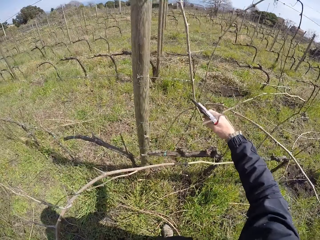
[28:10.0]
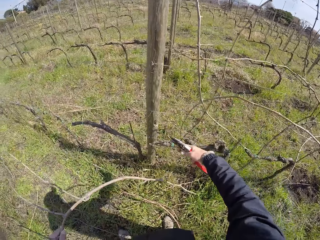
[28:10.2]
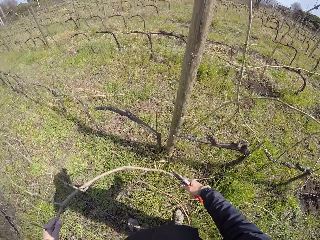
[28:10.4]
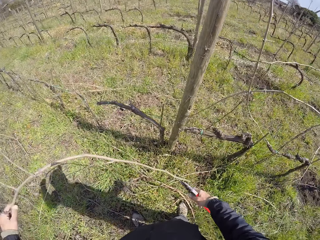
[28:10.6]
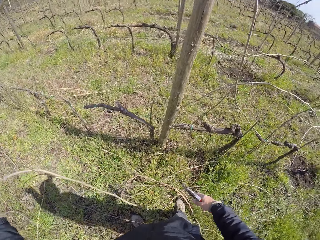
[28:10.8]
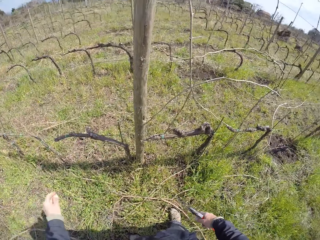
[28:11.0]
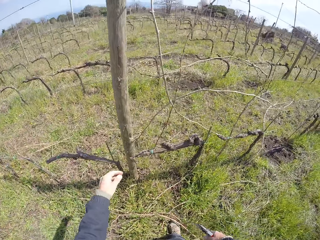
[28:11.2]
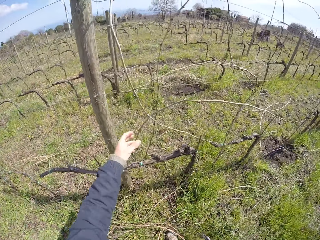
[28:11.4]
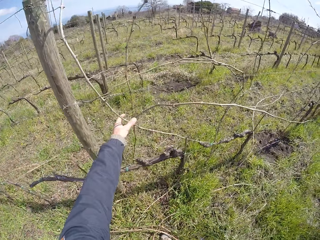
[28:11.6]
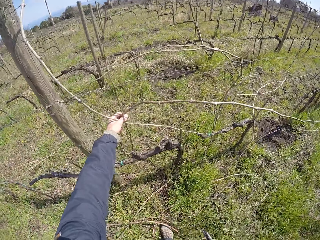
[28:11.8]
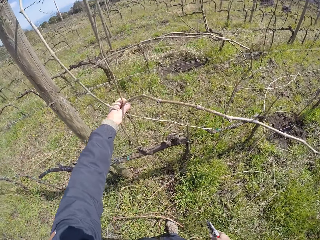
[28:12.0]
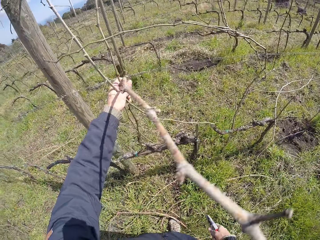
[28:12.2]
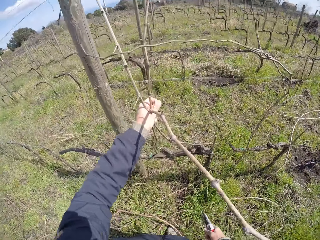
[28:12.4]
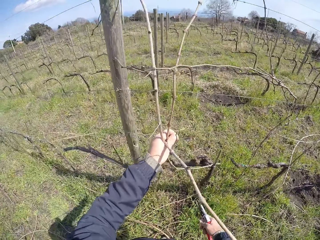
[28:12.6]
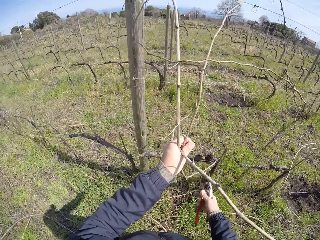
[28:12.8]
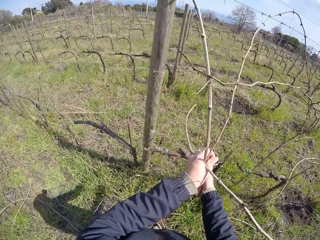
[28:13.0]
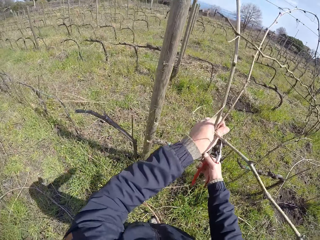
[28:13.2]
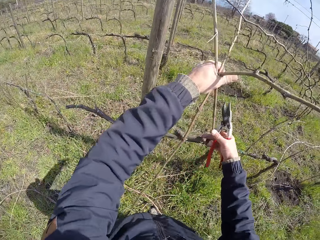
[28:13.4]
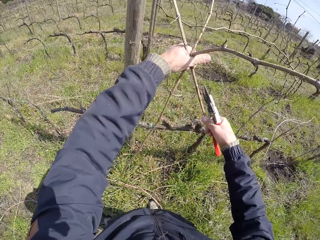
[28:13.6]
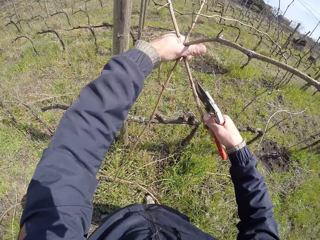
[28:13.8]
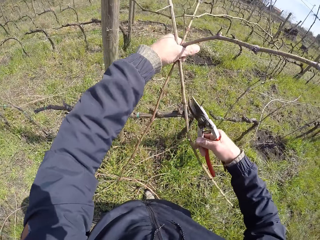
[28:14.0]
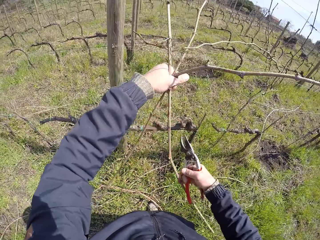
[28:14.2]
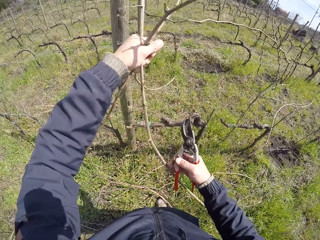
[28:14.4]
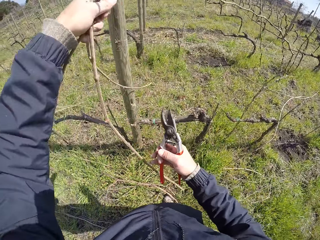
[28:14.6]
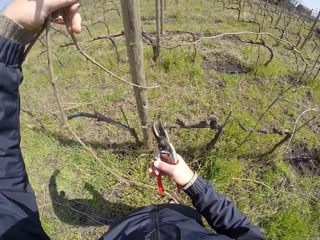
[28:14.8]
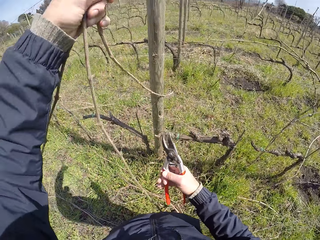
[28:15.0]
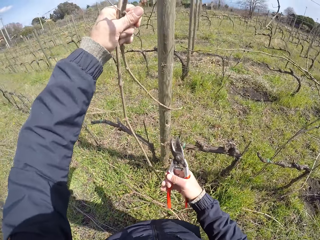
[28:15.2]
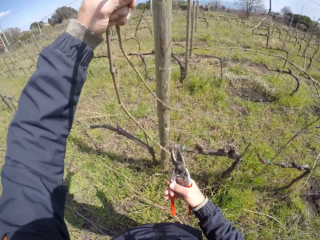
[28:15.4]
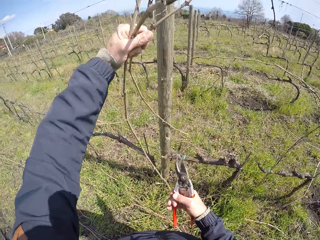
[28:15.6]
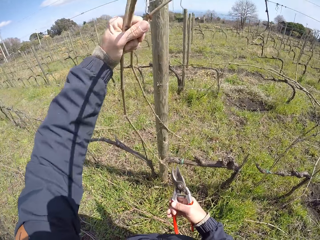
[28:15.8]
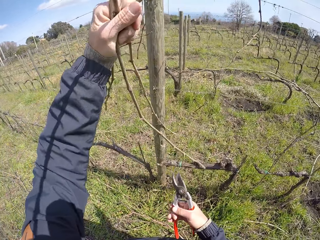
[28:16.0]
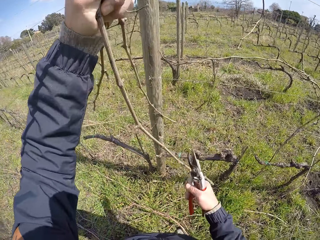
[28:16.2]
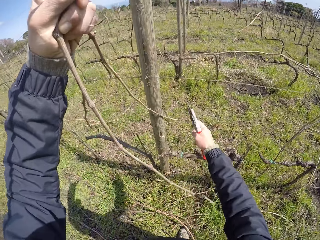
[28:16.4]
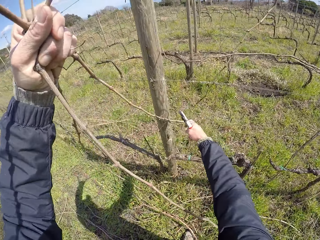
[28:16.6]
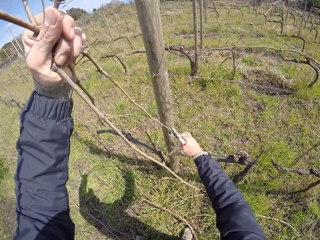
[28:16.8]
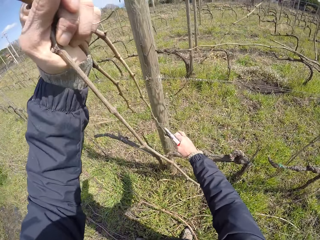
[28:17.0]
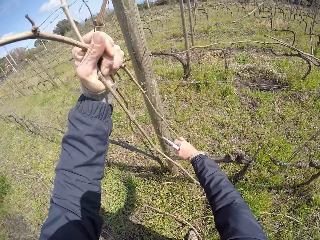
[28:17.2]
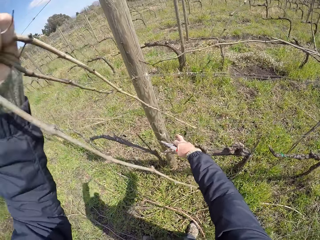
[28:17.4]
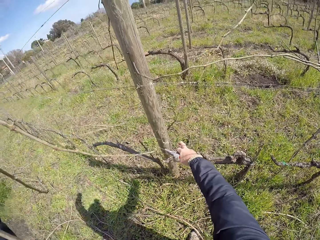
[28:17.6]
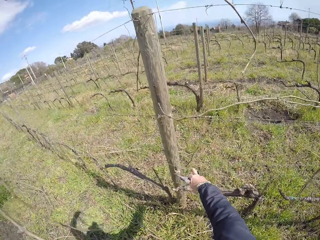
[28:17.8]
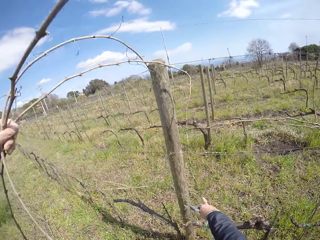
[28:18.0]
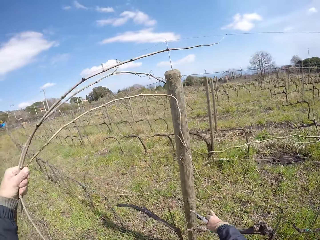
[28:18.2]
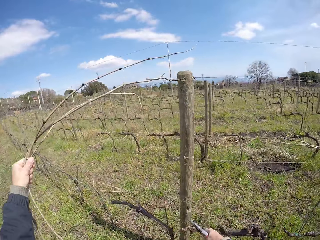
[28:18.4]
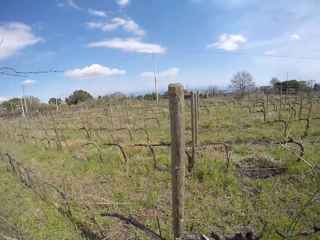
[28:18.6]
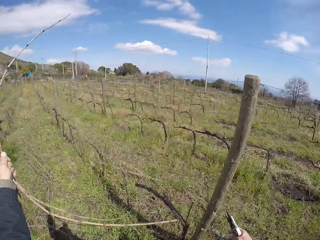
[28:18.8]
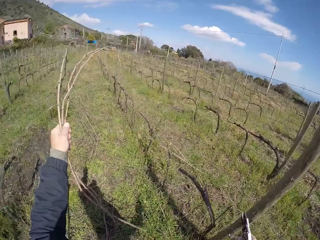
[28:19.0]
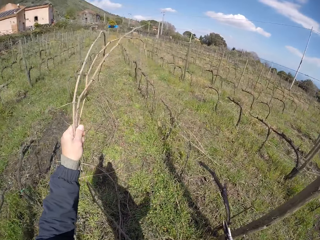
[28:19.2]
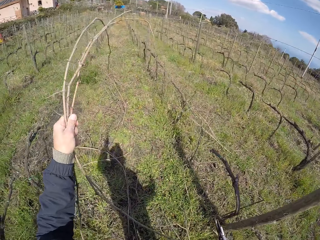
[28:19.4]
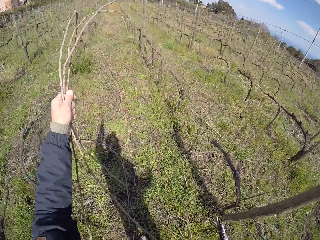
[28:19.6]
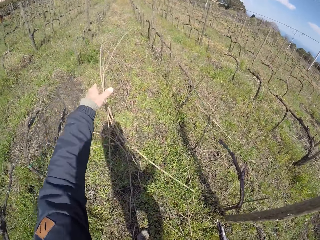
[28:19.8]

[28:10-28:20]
The camera wearer cuts a dry branch or twig with shears. He drops the twig on the ground with his left hand. He removes twigs from the barbed fence with his left hand. He pulls the dry branch with both hands.

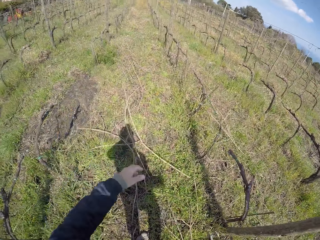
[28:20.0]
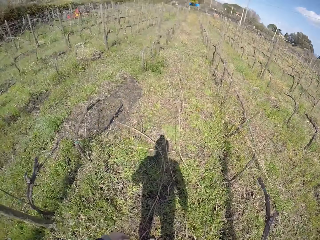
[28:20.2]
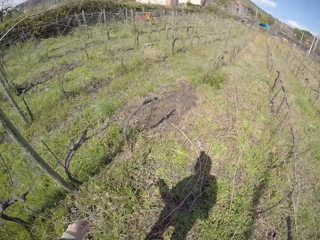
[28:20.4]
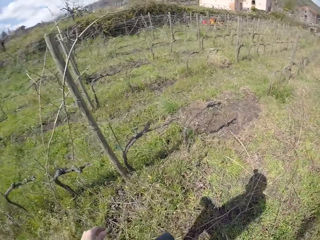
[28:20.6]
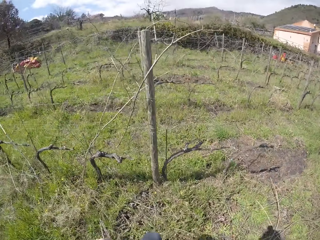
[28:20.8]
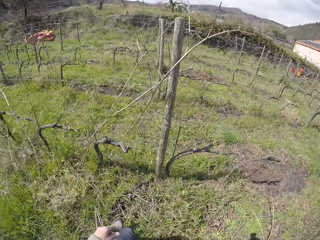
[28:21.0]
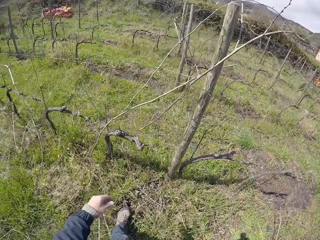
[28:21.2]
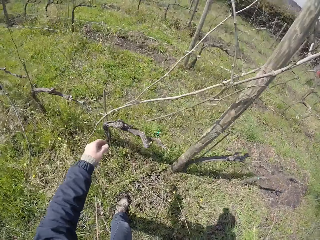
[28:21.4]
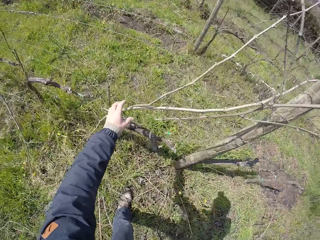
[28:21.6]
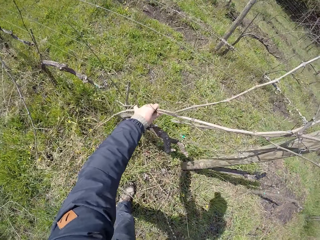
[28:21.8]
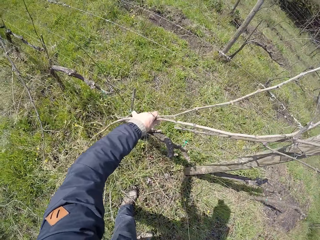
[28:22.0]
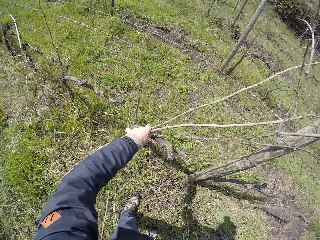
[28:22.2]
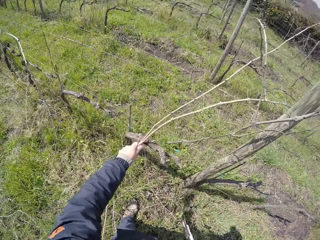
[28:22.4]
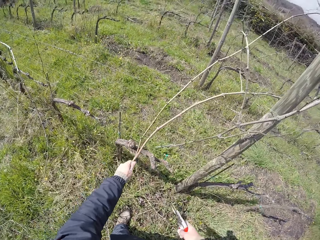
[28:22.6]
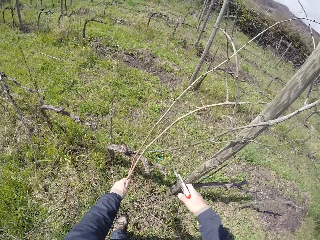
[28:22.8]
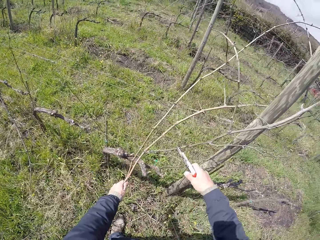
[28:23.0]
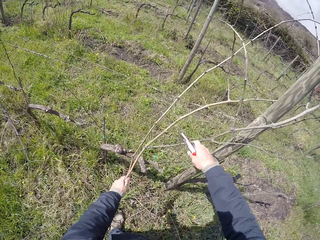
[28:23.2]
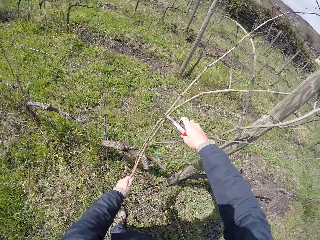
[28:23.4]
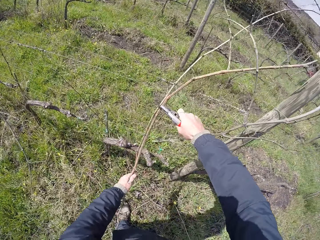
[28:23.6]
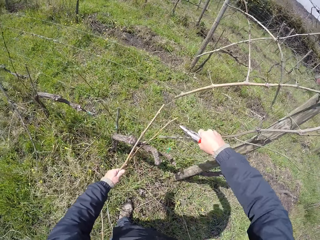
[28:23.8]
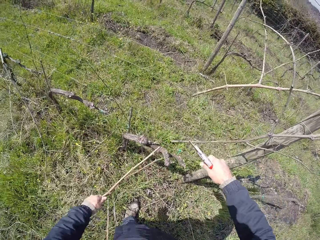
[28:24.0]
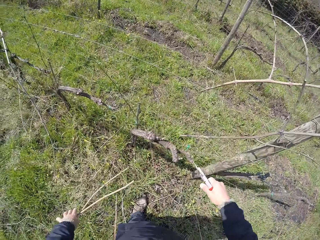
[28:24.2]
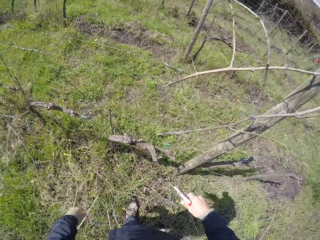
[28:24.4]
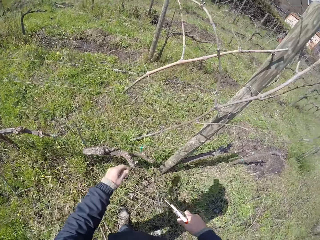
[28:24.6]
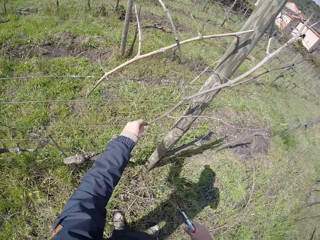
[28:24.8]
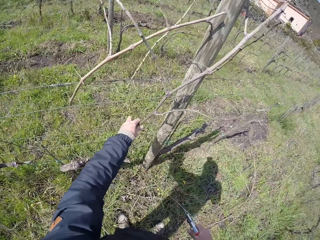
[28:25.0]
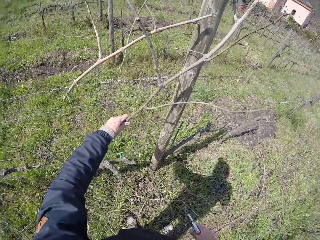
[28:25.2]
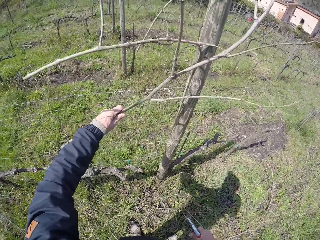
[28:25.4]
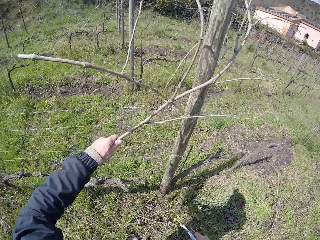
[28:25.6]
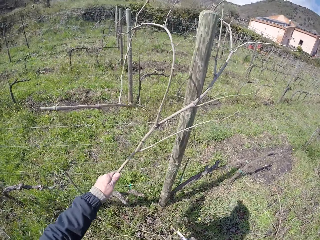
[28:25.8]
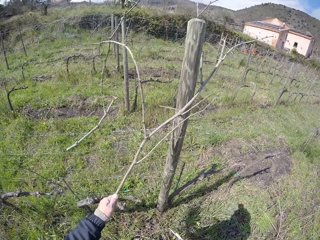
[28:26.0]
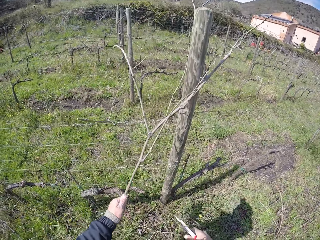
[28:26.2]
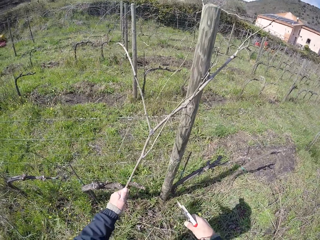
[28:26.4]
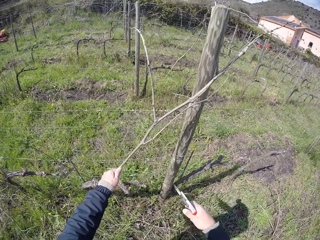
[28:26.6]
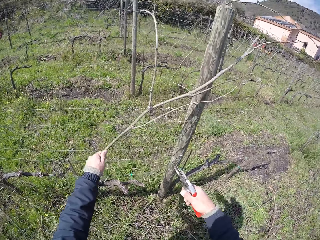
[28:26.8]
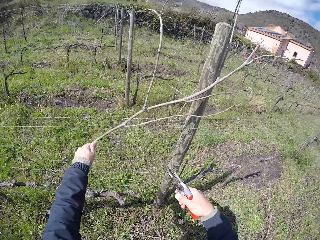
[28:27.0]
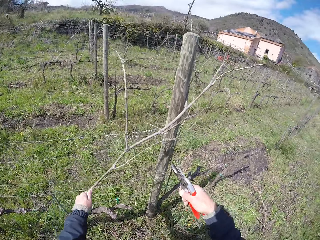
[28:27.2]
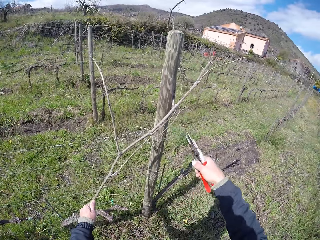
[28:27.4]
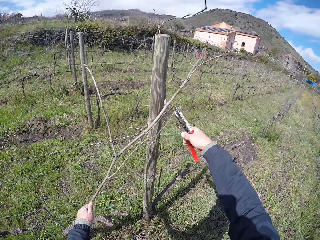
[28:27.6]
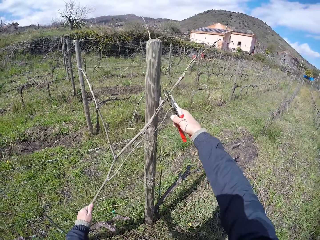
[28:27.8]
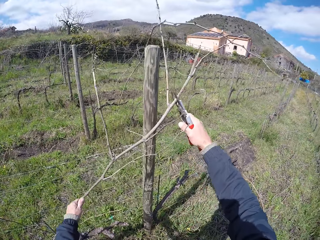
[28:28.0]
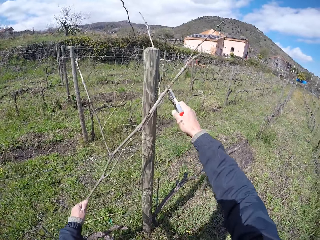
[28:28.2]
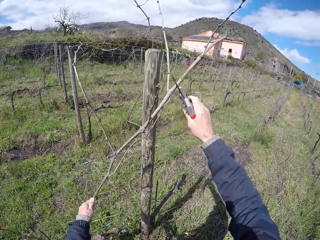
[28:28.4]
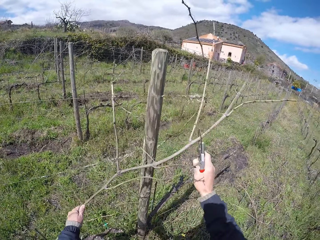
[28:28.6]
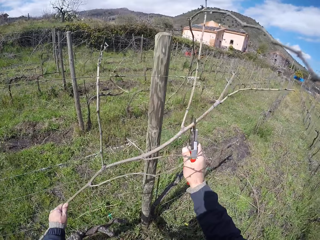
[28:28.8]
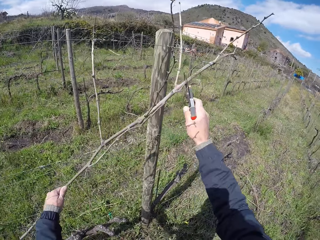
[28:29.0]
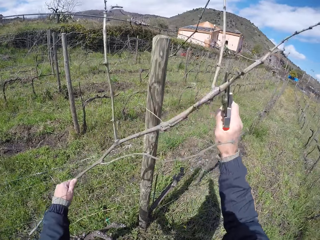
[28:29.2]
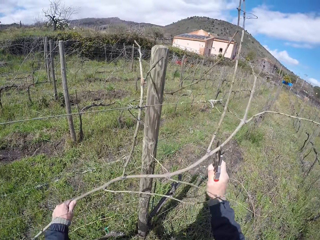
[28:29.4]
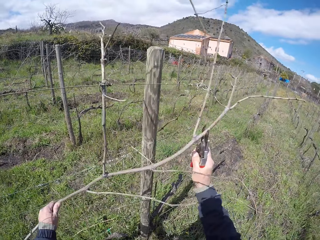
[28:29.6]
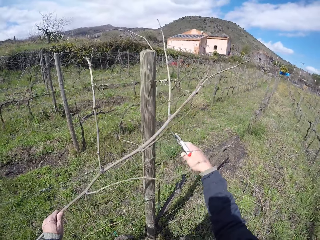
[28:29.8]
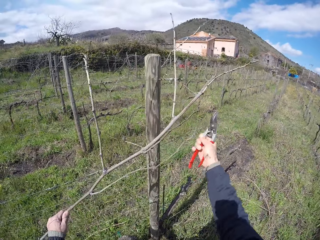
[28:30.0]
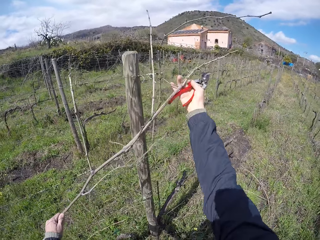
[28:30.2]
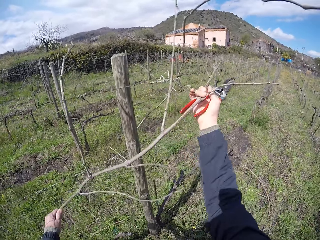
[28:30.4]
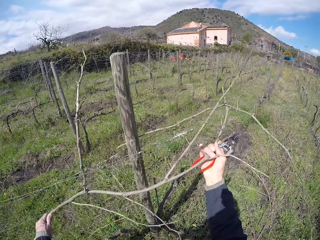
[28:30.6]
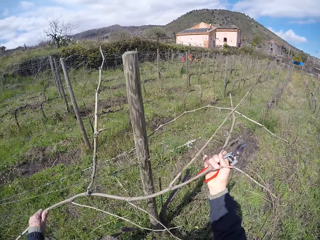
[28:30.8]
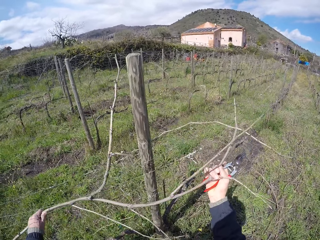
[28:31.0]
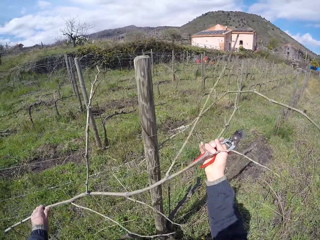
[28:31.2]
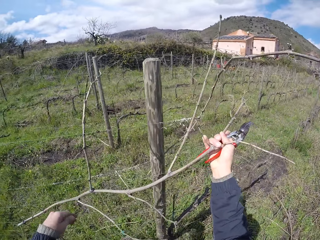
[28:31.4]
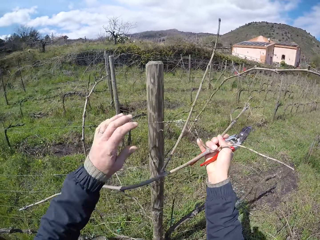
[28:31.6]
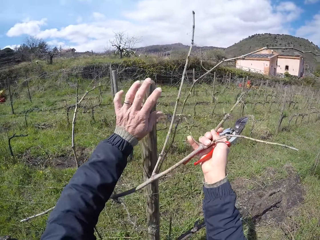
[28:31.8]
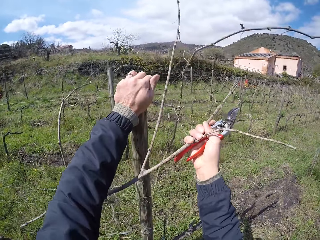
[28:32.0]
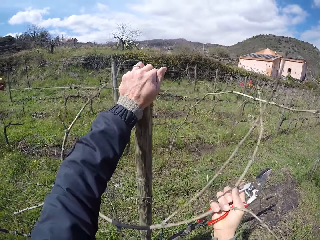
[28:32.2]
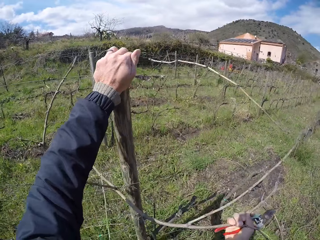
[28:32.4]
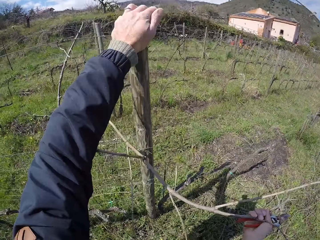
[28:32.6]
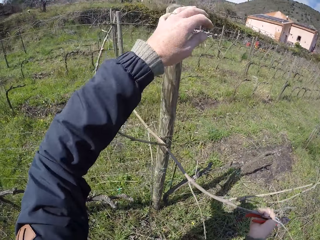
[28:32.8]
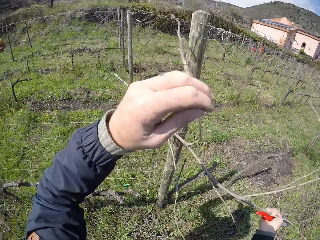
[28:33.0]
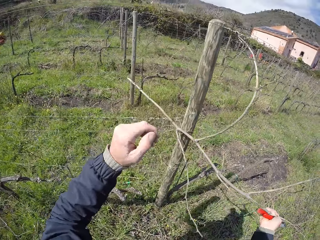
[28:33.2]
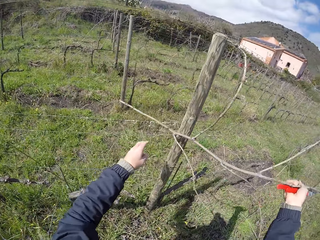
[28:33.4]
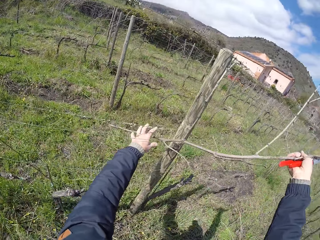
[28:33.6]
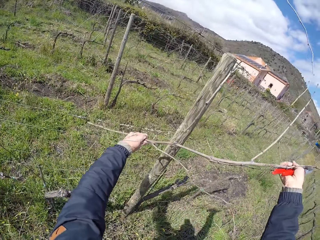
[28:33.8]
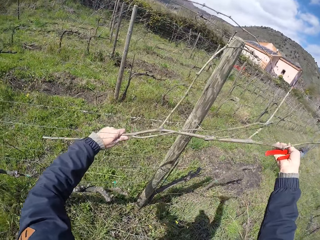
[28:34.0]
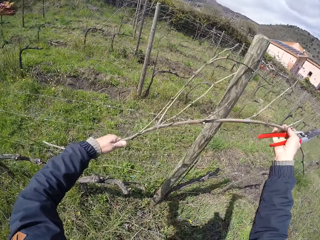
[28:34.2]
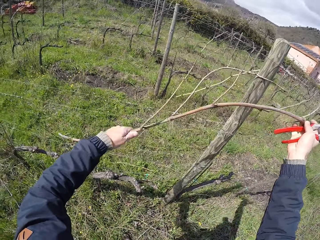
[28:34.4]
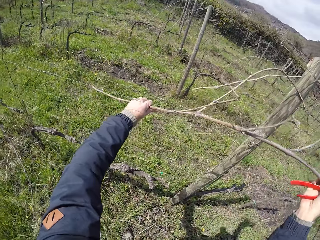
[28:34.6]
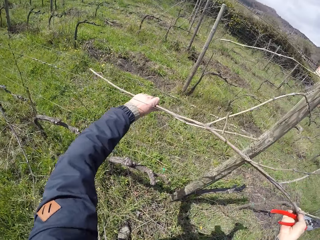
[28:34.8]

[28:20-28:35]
The camera wearer drops the twigs or dry branches on the ground with his left hand. He turns around. He takes two twigs from the barbed fence with his left hand. He cuts the twigs with the pair of pliers or shears in his right hand. He drops the twigs on the ground with his left hand. He grabs a twig from the barbed fence with his left hand. He cuts a dry branch with the shears. He pulls the twig with both hands.
